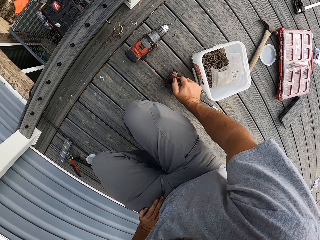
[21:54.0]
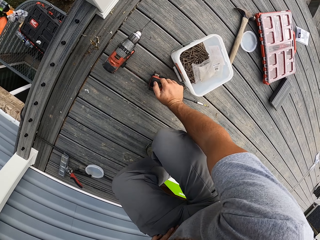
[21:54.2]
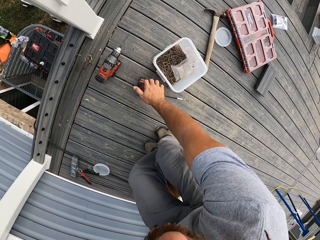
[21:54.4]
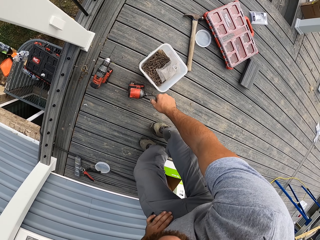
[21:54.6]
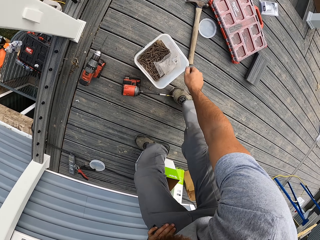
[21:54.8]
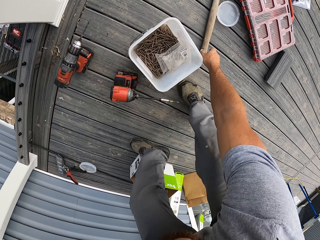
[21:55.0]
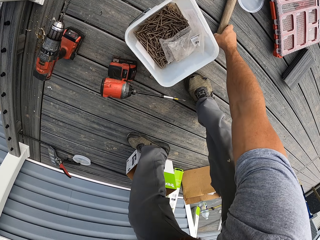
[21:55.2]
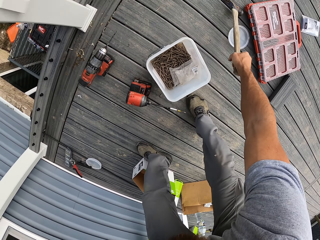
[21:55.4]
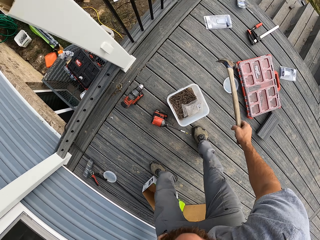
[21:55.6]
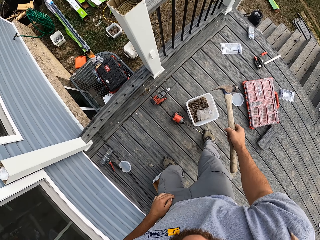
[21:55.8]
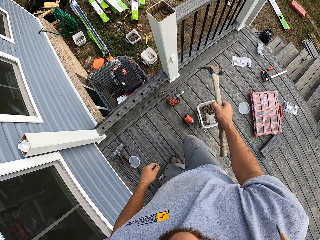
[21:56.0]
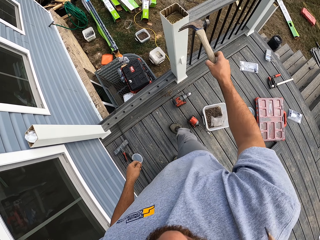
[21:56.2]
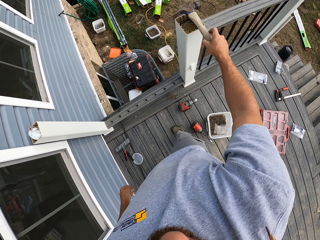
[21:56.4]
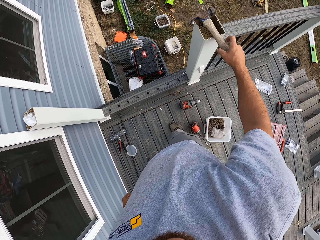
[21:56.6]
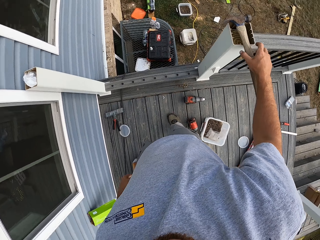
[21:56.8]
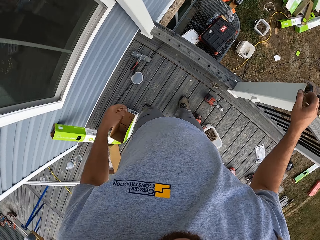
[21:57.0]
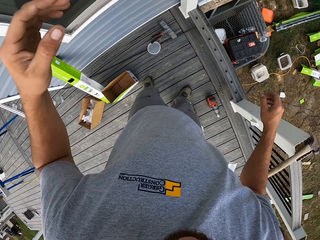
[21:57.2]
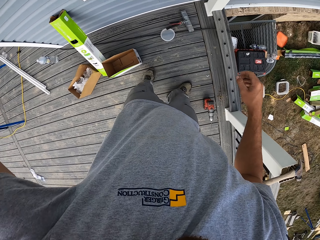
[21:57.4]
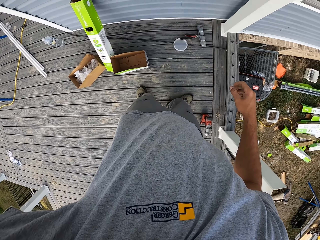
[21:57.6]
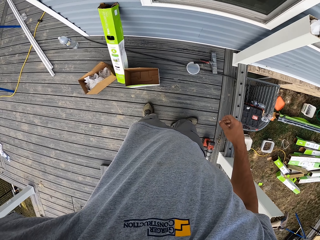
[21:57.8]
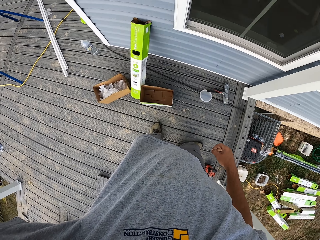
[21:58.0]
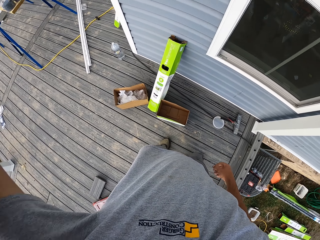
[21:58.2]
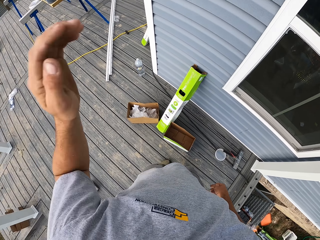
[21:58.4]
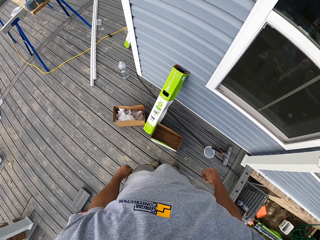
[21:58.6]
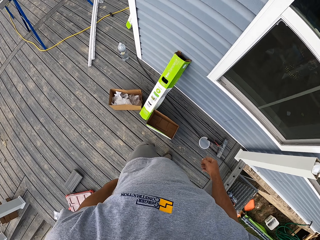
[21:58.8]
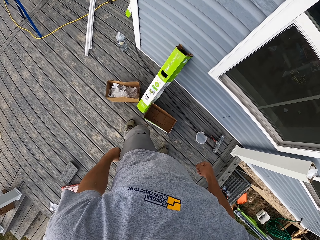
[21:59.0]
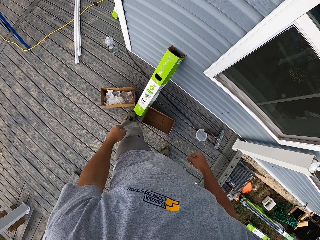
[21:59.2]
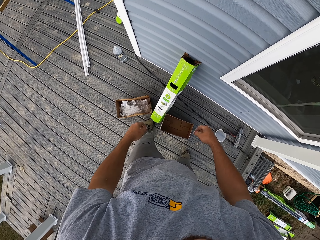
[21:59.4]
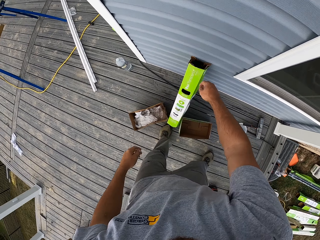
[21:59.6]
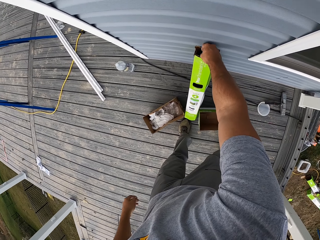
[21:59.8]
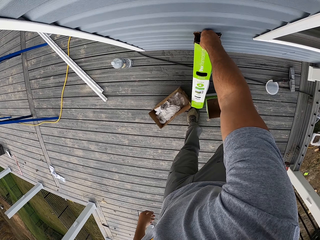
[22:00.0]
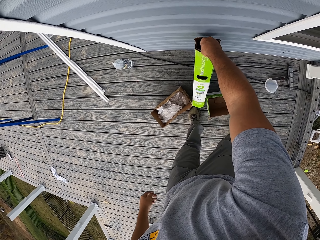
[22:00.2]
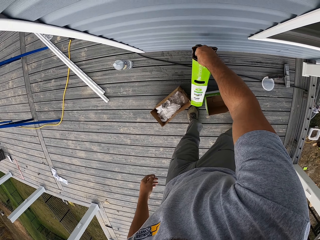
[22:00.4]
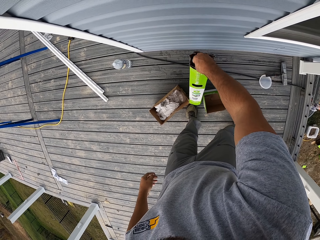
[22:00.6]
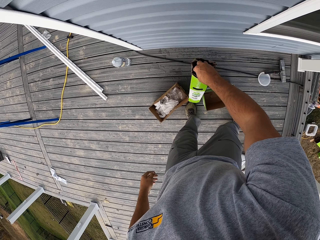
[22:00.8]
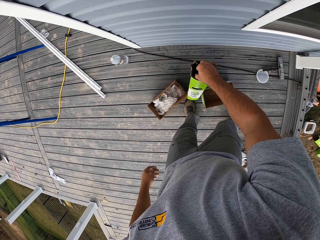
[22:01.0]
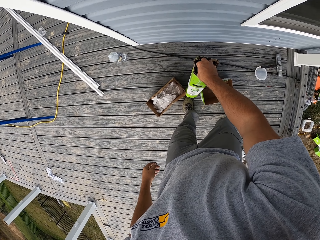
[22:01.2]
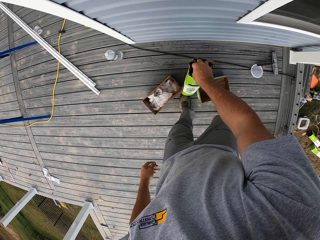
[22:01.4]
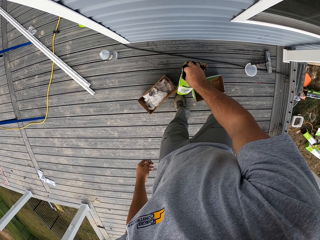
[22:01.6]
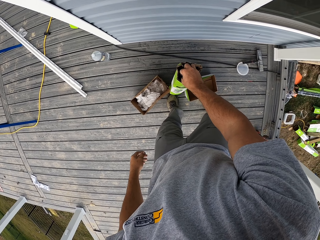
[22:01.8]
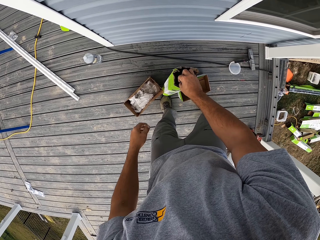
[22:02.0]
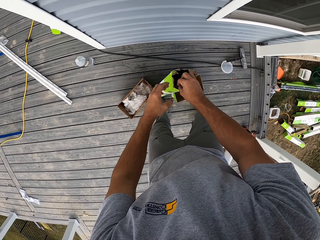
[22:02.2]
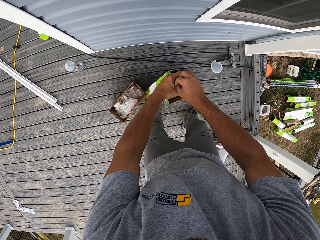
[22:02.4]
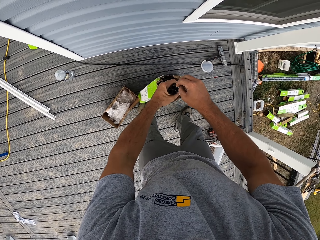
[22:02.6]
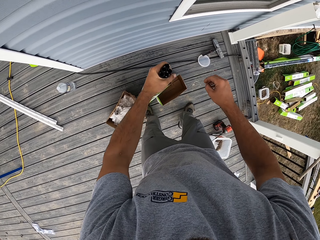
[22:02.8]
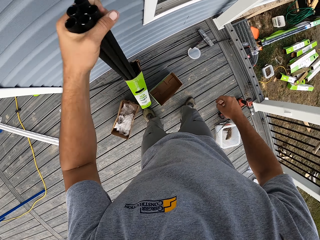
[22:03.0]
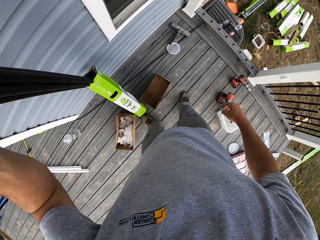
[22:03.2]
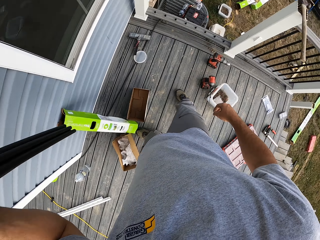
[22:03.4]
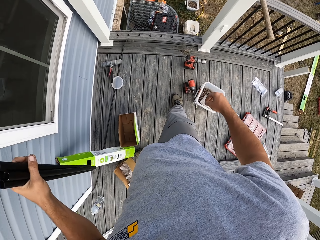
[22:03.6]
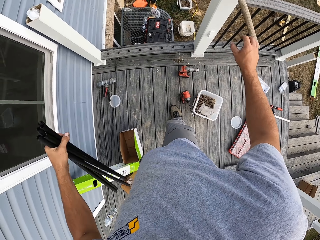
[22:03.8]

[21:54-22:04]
The camera wearer wipes the wood. They place the drill down and stand up. They pick up a hammer. They place the hammer on the wood. They turn around. They place the hand down.

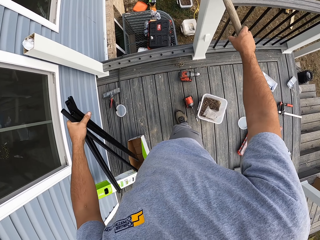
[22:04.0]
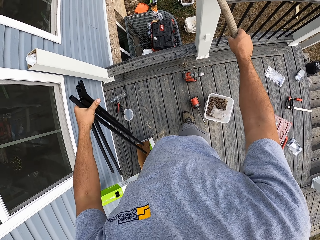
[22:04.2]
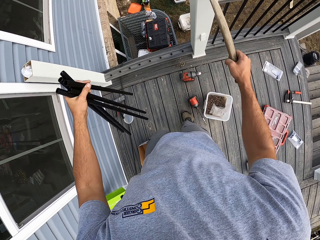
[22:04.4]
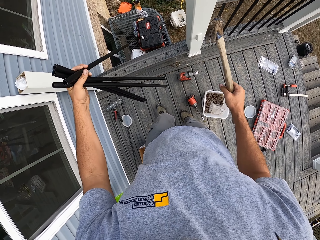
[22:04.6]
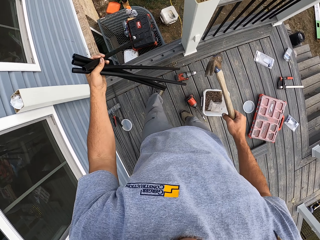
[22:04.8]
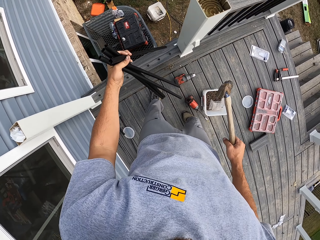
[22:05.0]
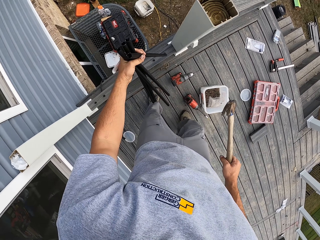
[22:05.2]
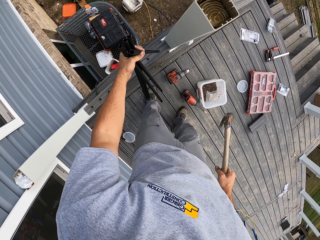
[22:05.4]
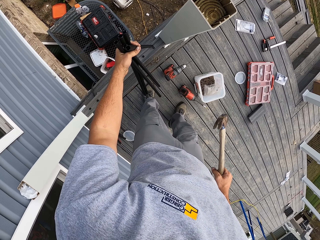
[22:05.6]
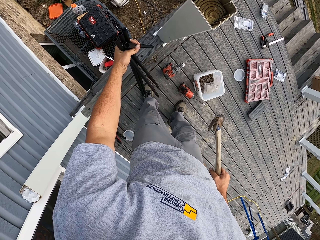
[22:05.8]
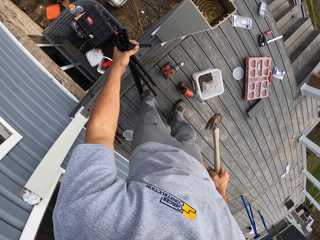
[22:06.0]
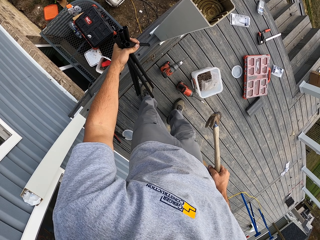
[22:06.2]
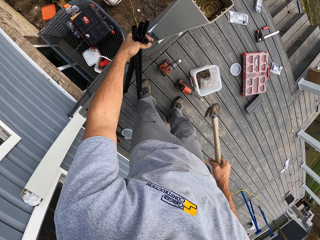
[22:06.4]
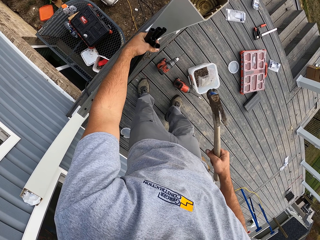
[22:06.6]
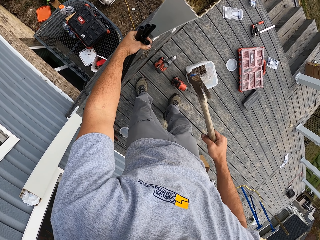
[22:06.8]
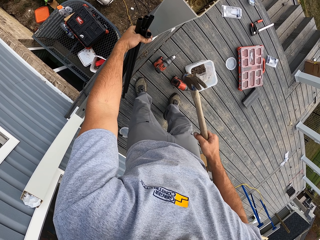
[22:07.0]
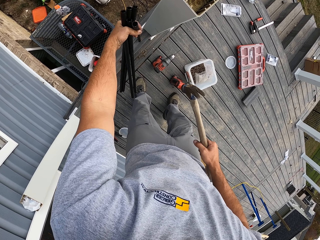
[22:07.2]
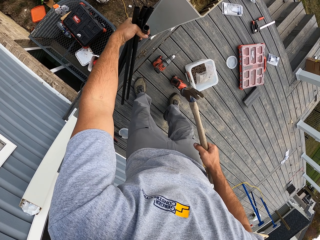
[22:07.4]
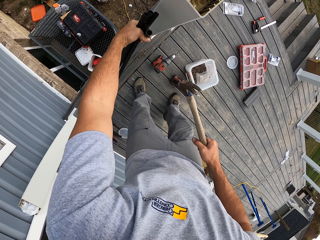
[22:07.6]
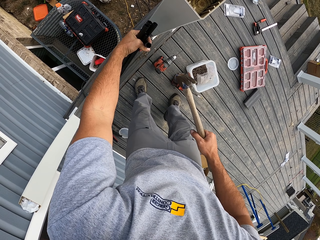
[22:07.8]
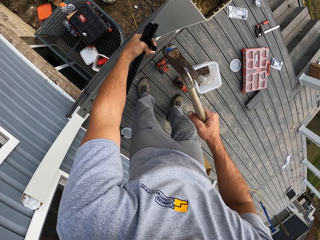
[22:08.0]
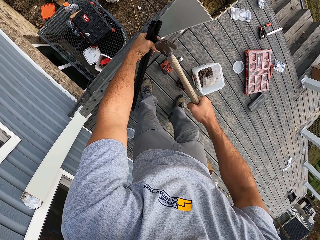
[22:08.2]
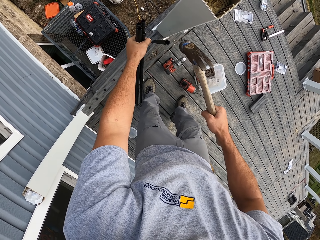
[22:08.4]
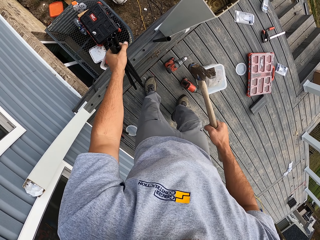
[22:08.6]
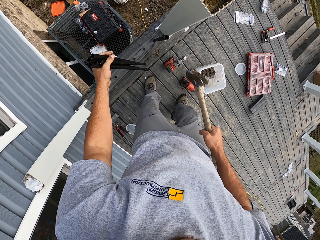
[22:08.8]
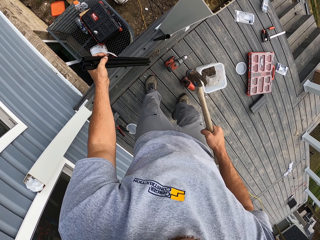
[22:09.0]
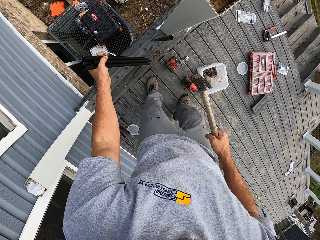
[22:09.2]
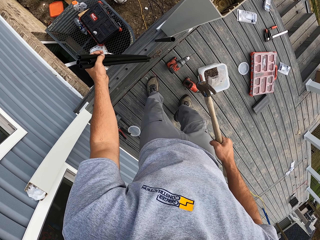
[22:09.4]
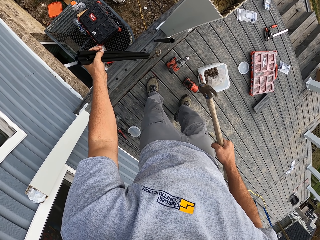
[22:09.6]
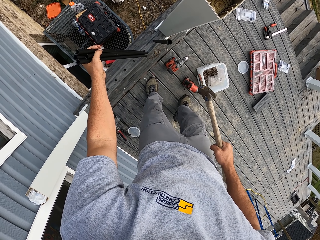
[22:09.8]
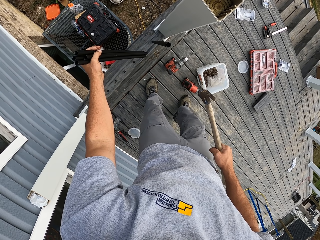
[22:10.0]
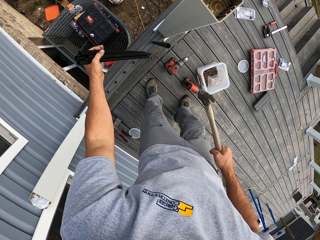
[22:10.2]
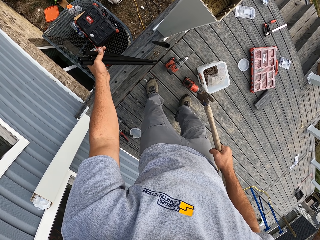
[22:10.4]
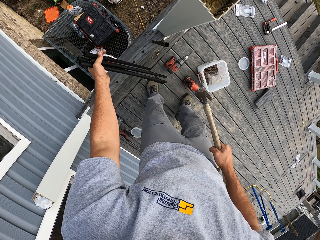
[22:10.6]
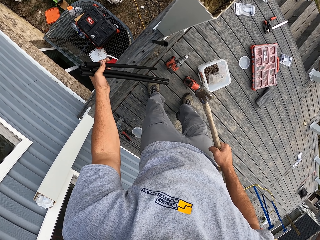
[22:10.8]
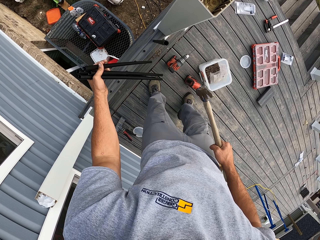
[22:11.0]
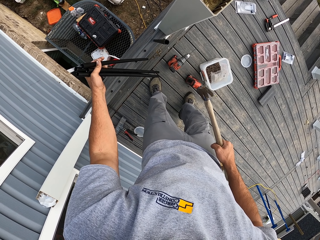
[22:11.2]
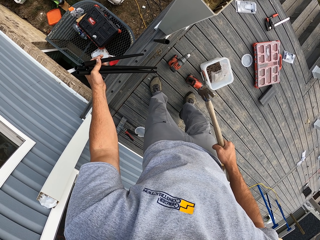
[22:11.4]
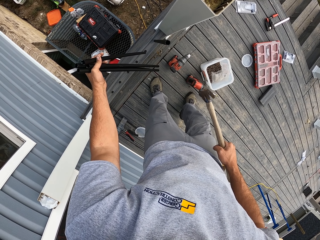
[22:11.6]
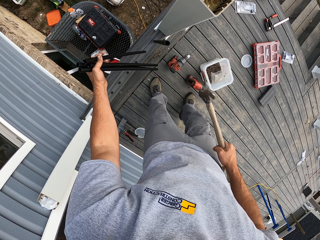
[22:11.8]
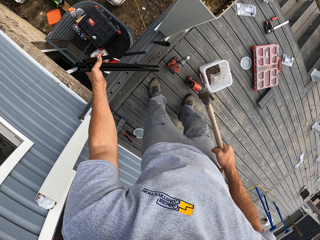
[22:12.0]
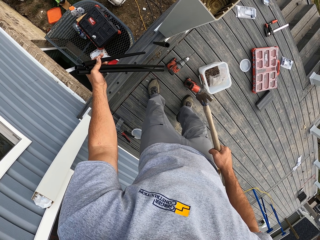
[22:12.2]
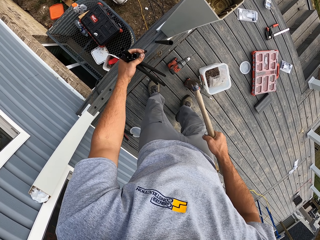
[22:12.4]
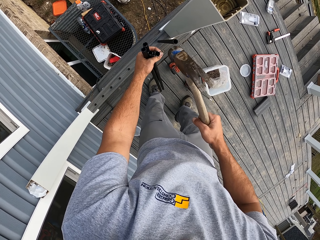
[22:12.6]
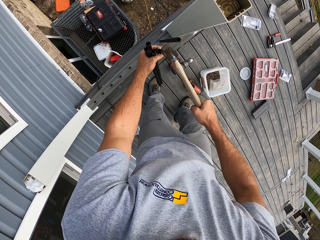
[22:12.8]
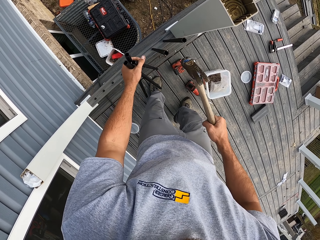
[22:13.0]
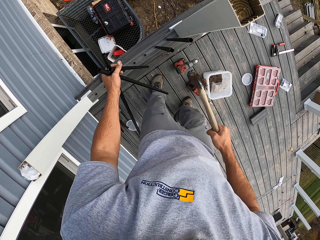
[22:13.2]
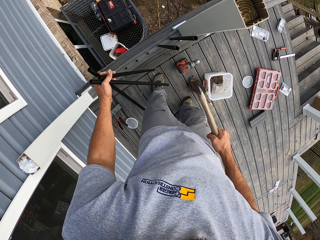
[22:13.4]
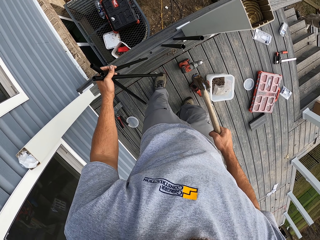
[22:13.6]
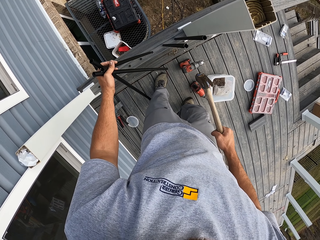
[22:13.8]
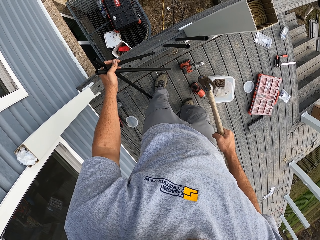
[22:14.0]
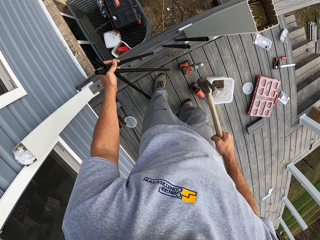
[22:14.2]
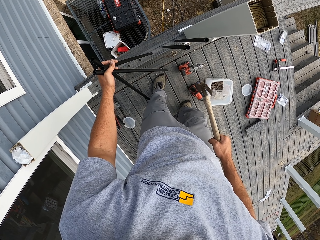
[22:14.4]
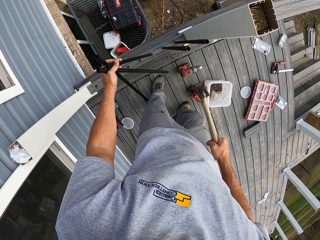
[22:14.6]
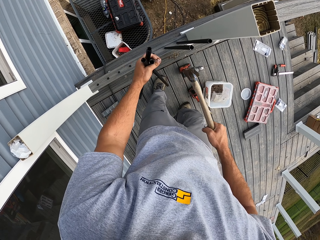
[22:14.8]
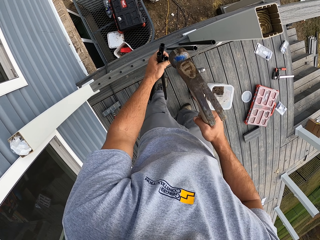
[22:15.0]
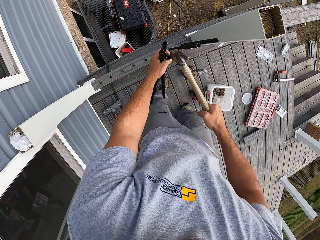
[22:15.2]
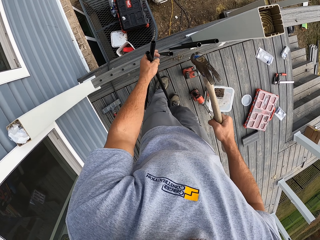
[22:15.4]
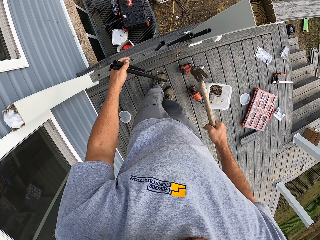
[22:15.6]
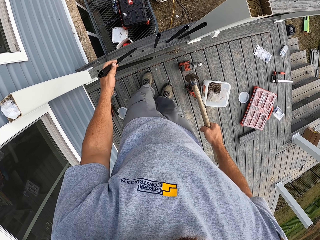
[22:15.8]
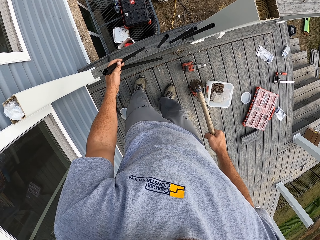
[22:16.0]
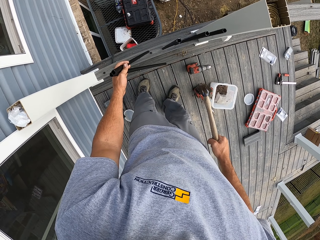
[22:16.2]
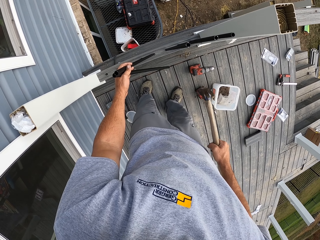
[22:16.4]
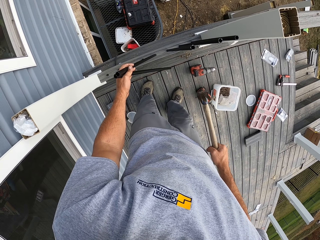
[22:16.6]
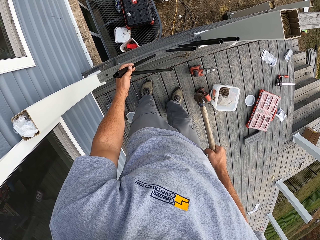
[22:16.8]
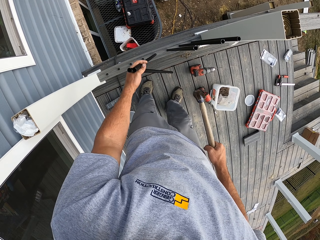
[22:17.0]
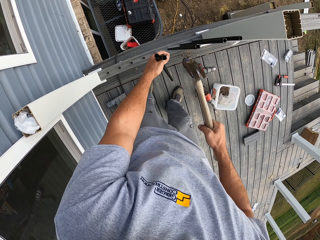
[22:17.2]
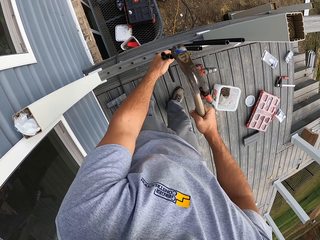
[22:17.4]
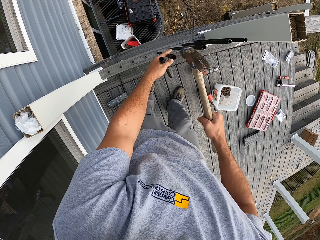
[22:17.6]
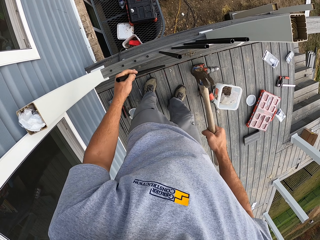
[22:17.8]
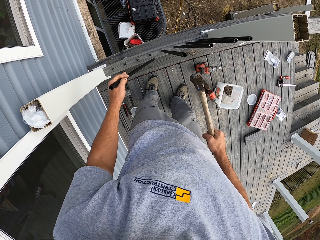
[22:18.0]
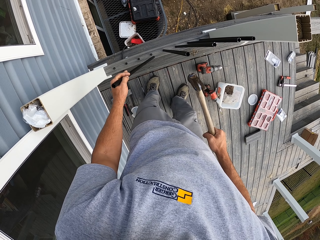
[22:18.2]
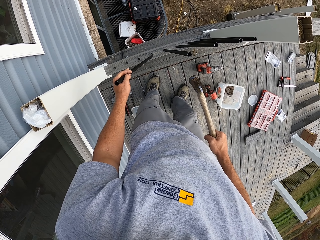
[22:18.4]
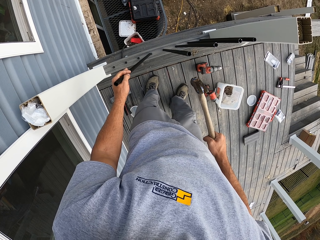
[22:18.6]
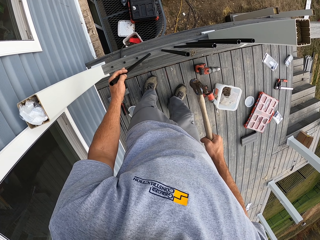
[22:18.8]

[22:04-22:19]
The camera wearer picks out the pipe. They fix fitting pipes. They hammer the pipe in. They hold the hammer up. They hammer the pipe in.
